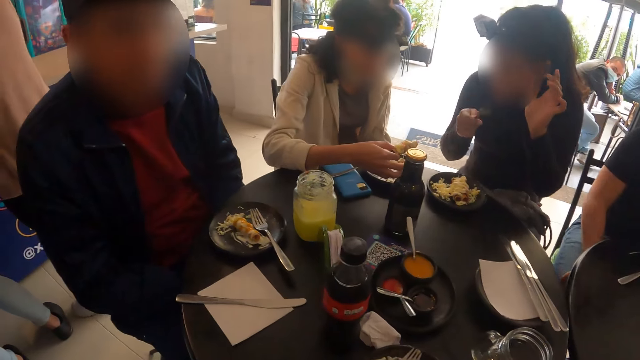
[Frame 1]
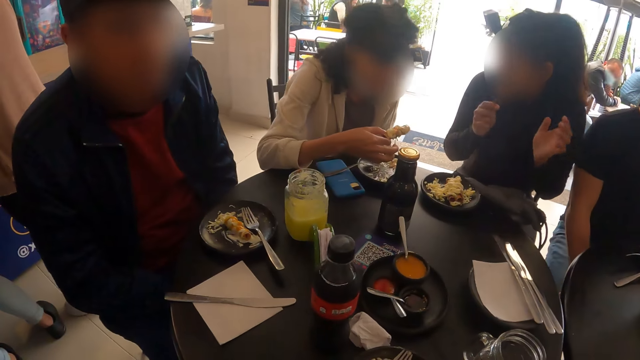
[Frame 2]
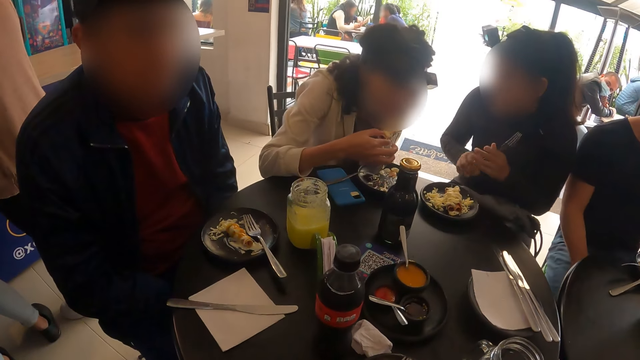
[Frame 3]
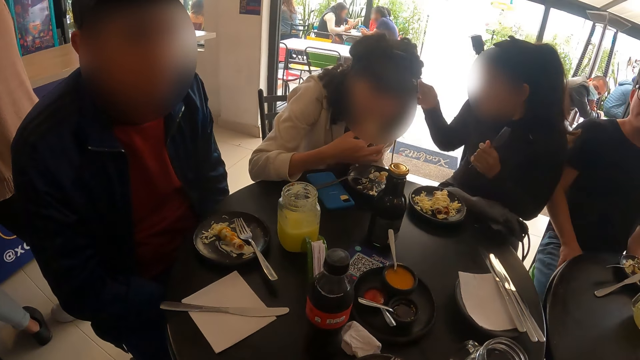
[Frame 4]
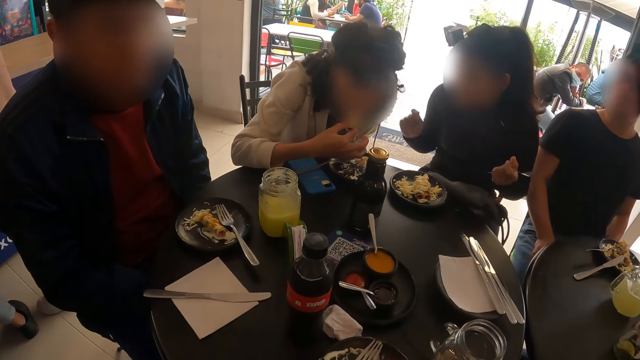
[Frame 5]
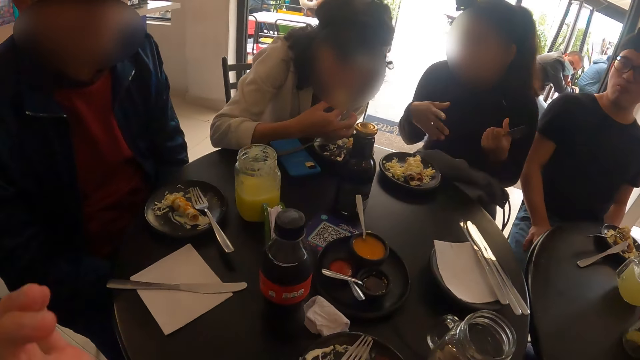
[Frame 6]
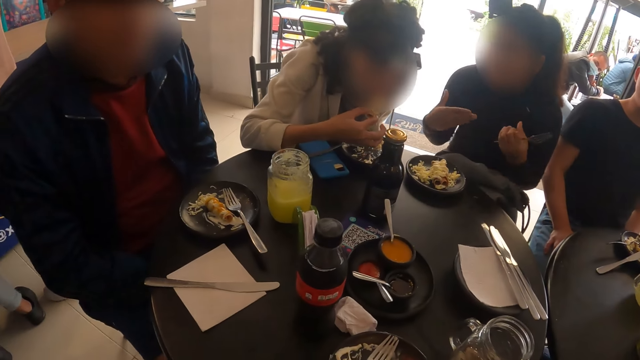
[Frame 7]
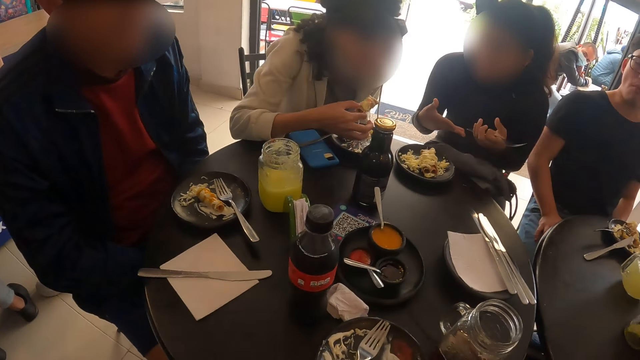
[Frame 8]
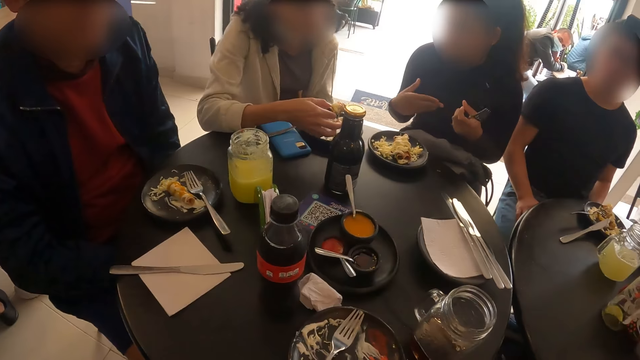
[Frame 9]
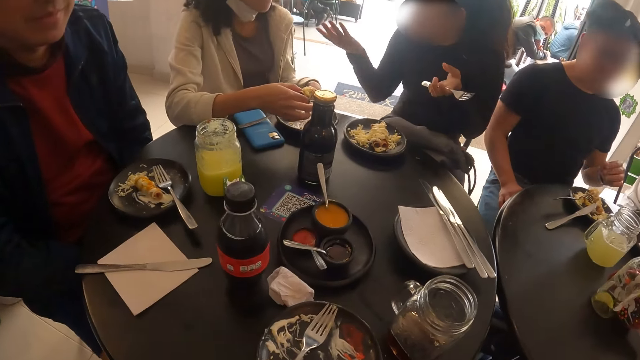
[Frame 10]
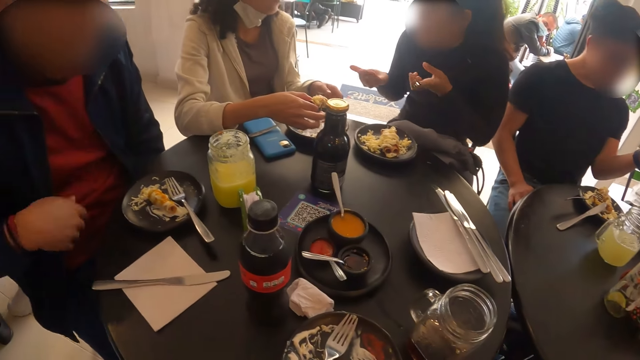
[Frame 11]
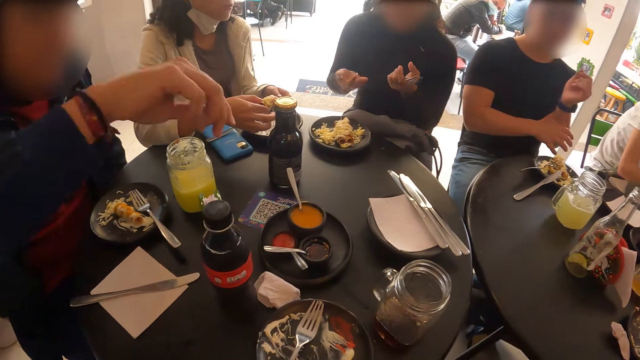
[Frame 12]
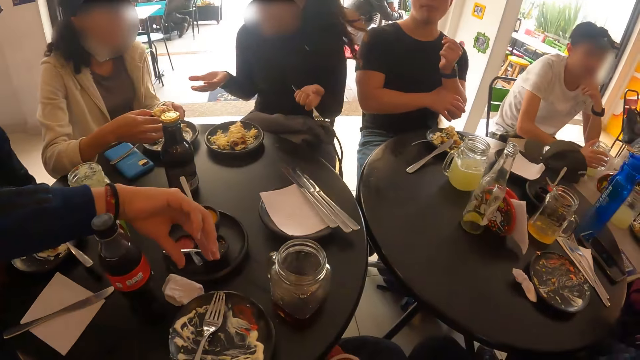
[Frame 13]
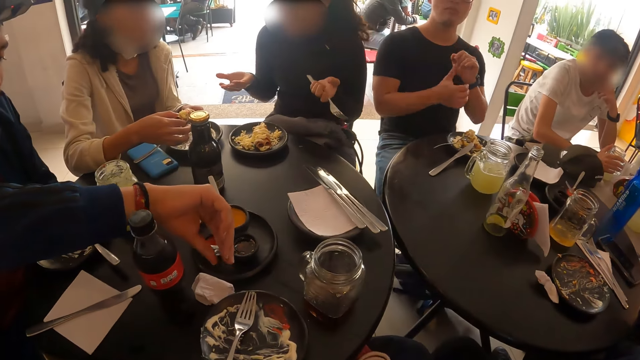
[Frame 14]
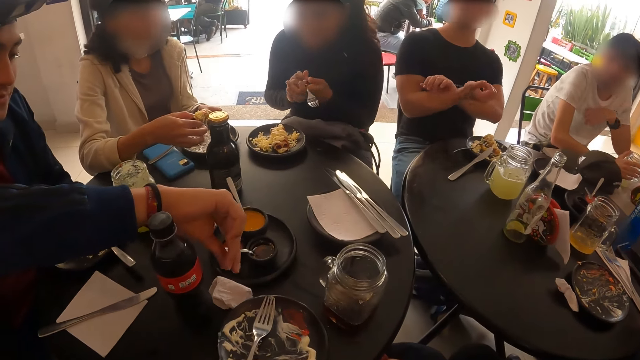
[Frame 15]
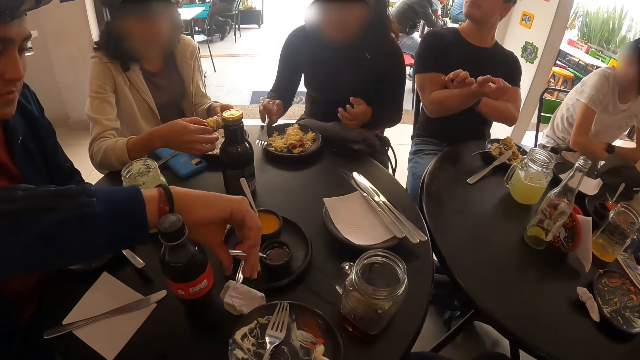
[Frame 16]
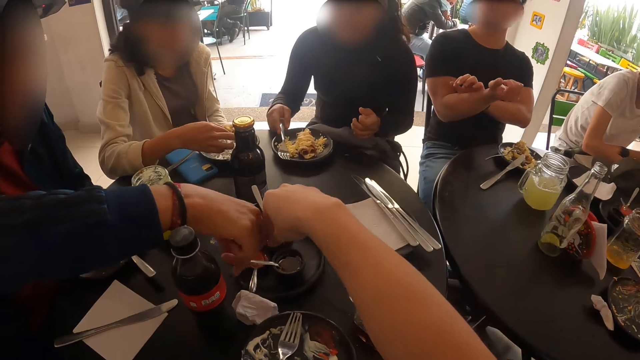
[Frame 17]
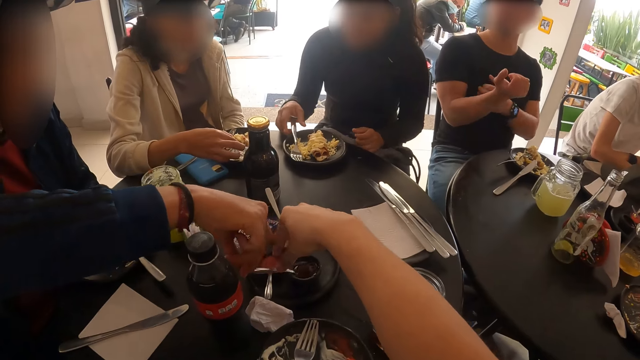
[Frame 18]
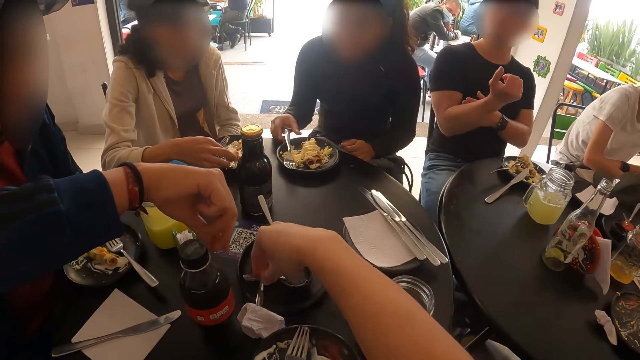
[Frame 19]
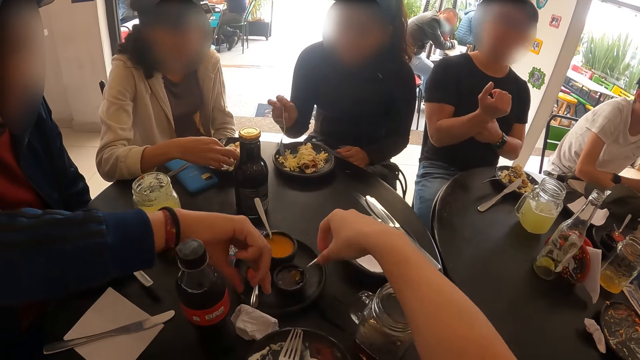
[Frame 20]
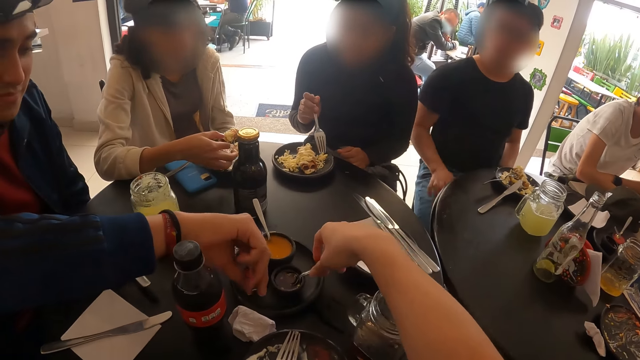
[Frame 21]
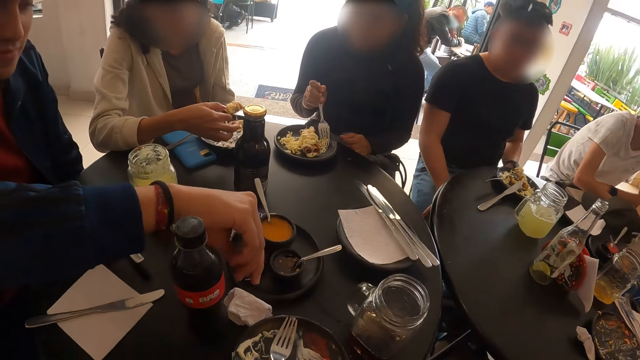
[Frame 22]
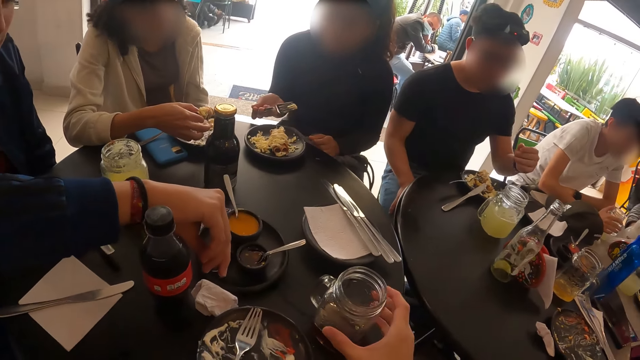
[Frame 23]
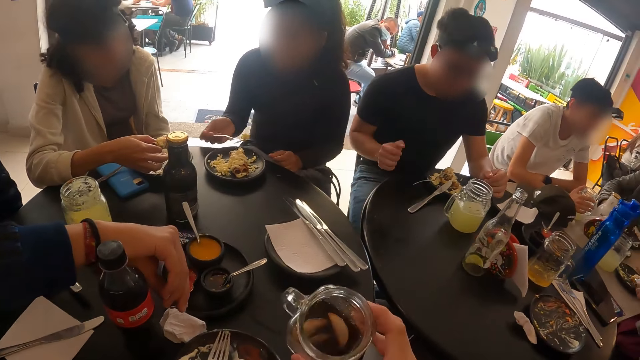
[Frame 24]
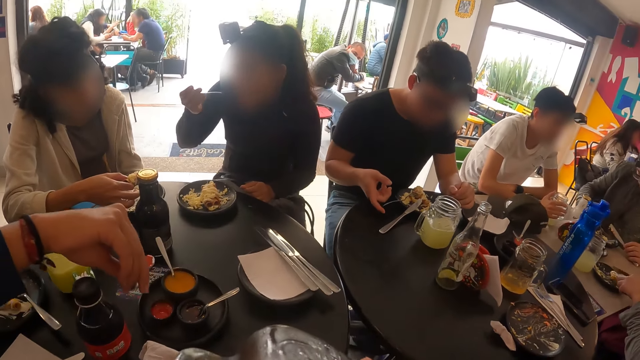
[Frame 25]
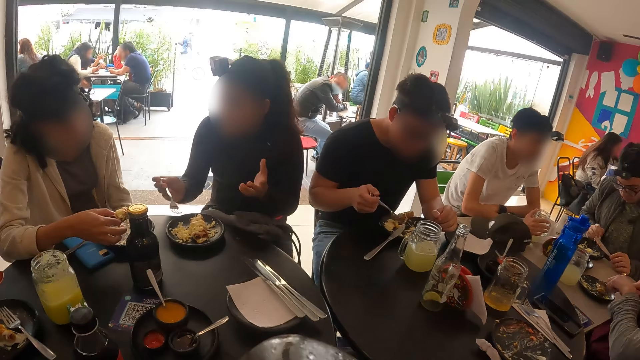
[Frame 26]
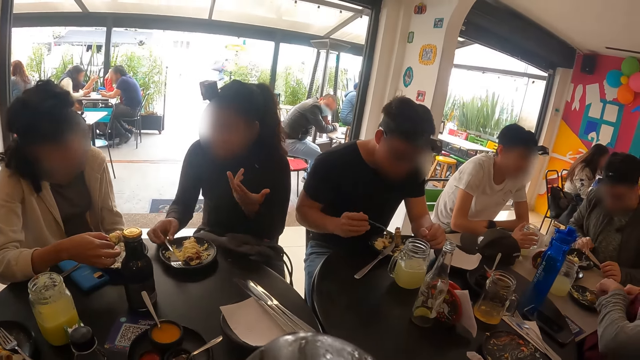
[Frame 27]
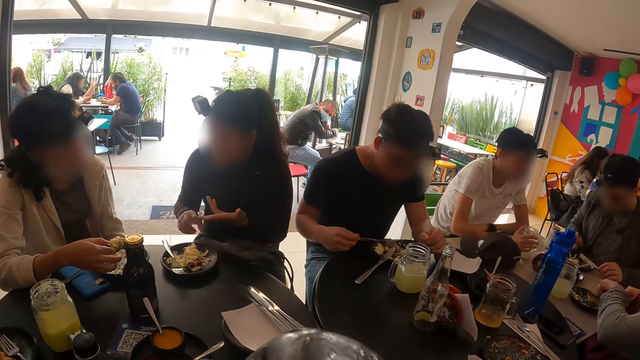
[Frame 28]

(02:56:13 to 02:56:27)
A woman passes the fork in her right hand to her left hand. Another woman bites the piece of meat in her right hand. The camera wearer swings a hand. A man scratches his left arm with his right hand. Another man holds a spoon in a bowl of tomato sauce in the tray on the table with his right hand. The first woman passes the fork in her left hand to her right hand, and places the fork in her right hand on a plate on the table. The camera wearer moves the spoon in the bowl of sesame oil in the tray on the table with her right hand. She picks up the spoon. The first woman picks up the fork from the plate on the table with her right hand. The other man scoops some tomato sauce from the bowl of tomato sauce in the tray on the table with the spoon in his right hand. The first woman picks a piece of salad from the plate on the table with the fork in her right hand. The camera wearer picks up a cup from the table with her right hand, and drinks from the cup in her right hand. The first woman eats from the fork in her right hand. The first man turns the fork on the plate on the table with his right hand. The first woman places the fork in her right hand on the plate on the table.

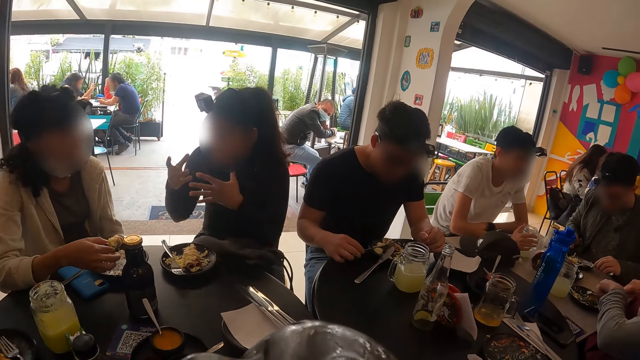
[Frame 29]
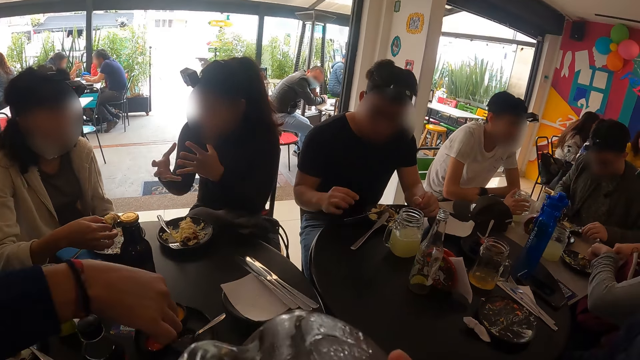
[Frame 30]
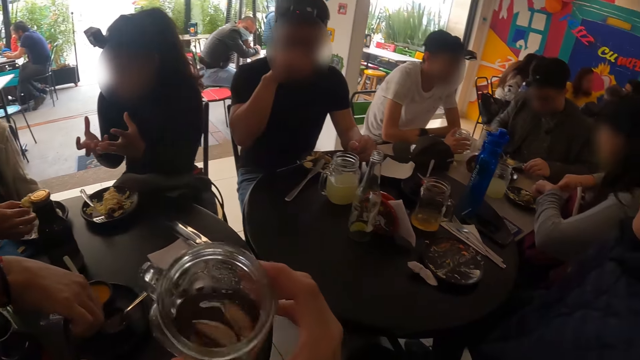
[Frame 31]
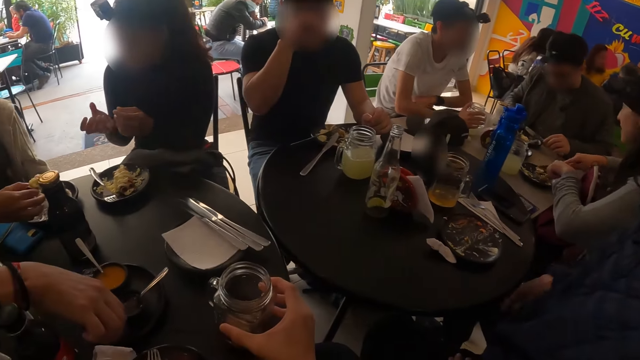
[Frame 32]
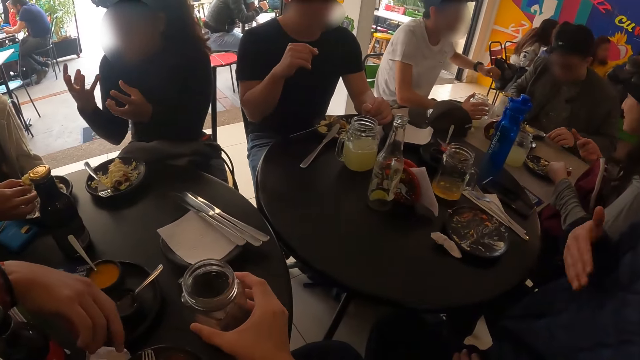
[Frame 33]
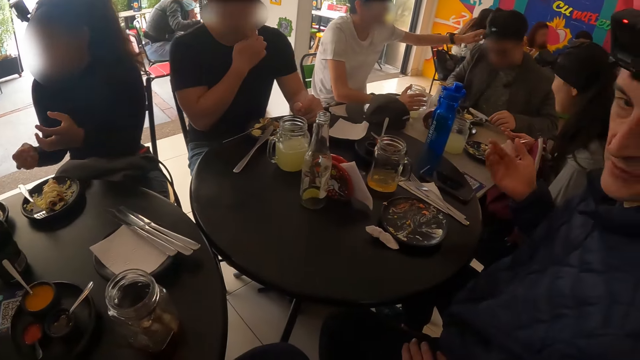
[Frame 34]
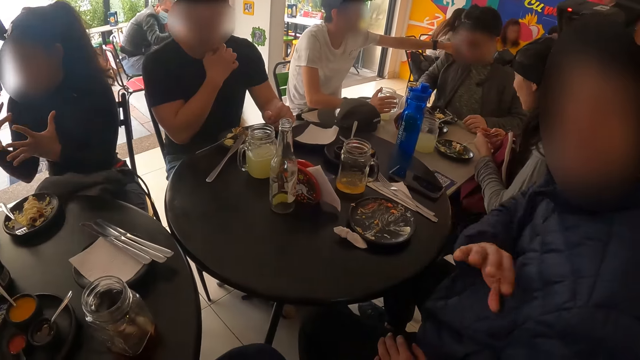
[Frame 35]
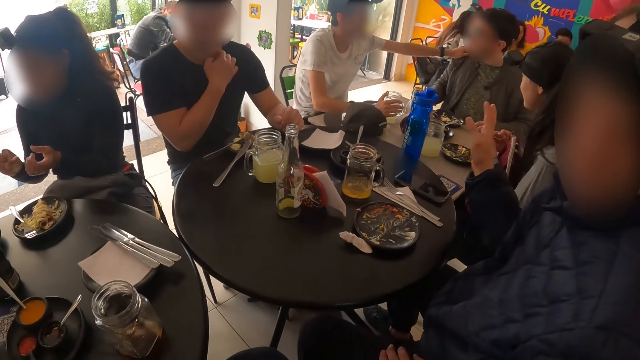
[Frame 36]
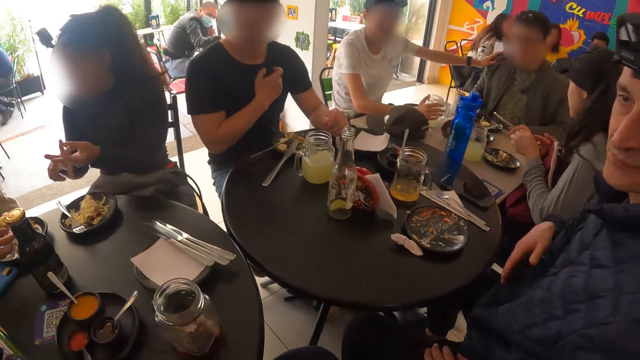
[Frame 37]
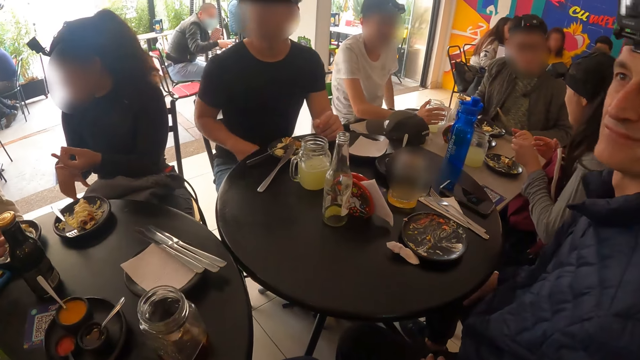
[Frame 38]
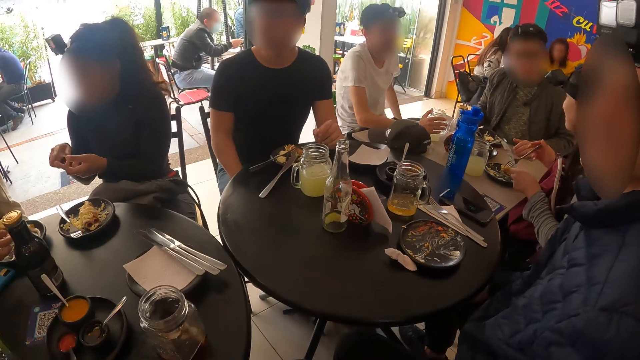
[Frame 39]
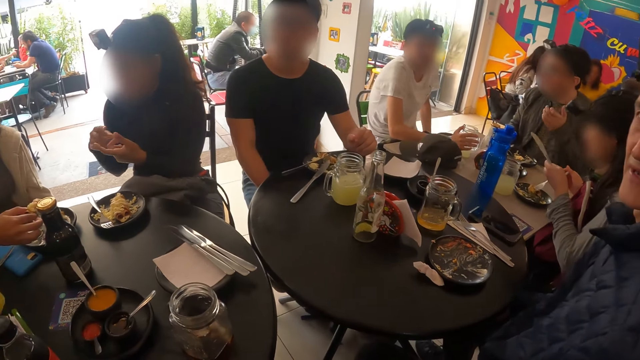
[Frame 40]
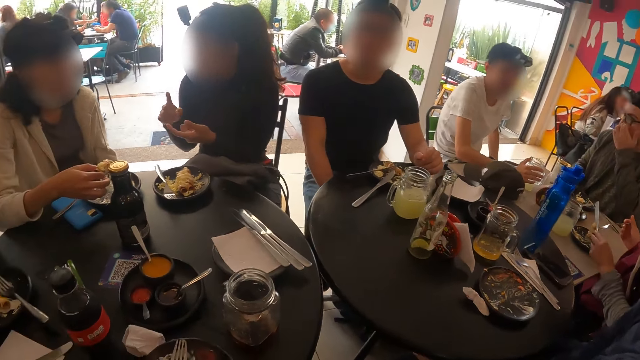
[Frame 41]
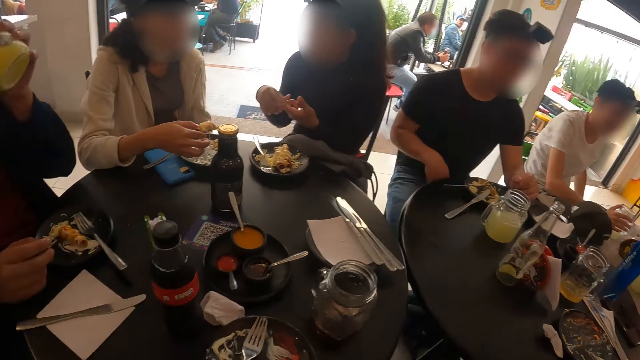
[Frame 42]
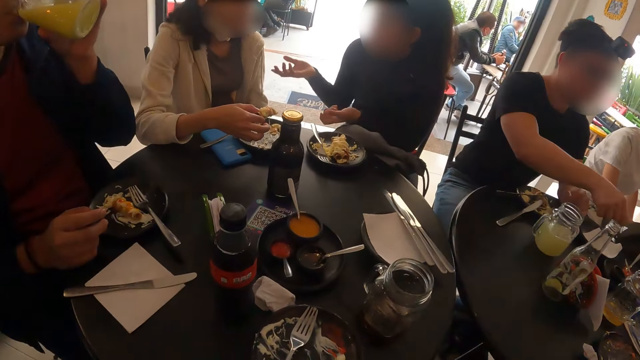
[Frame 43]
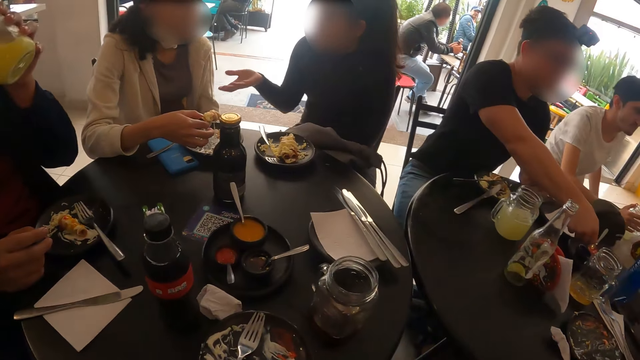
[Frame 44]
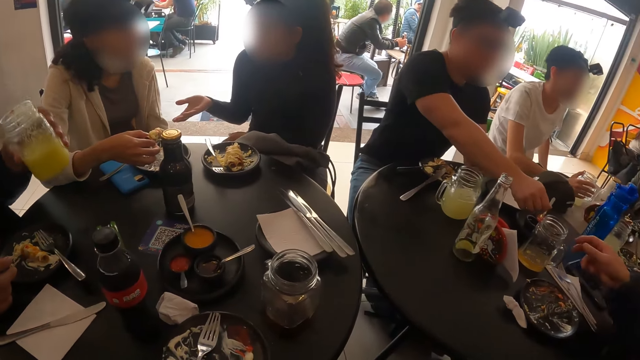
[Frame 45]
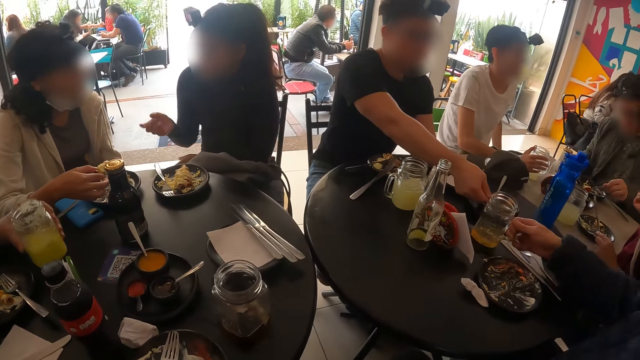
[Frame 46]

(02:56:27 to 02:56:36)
A man places the spoon in his right hand in the bowl of tomato sauce in the tray on the table. The camera wearer places the cup in her right hand on the table. Another man scoops some tomato sauce from the bowl of tomato sauce in the tray on the table with the spoon in his right hand. A third man picks up a jar of lemonade from the table with his right hand.
